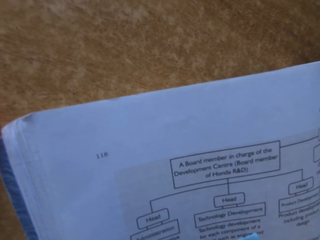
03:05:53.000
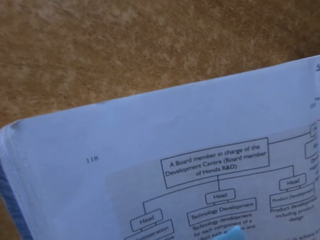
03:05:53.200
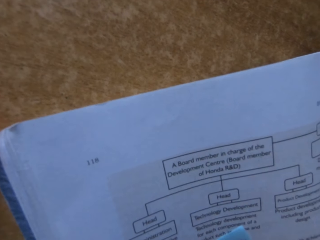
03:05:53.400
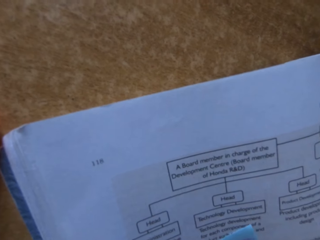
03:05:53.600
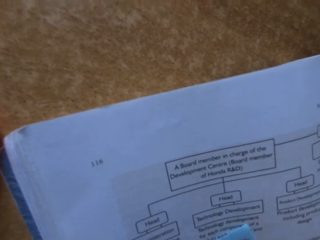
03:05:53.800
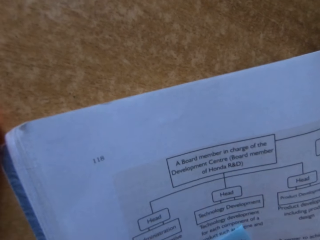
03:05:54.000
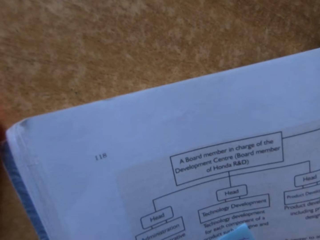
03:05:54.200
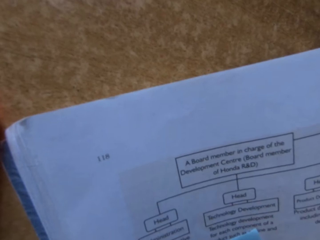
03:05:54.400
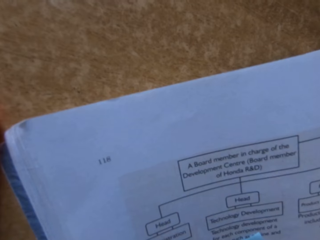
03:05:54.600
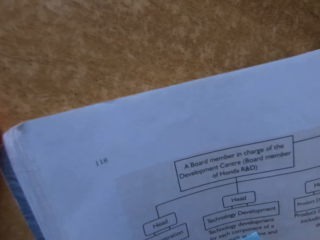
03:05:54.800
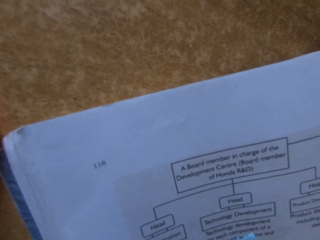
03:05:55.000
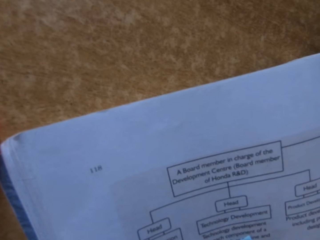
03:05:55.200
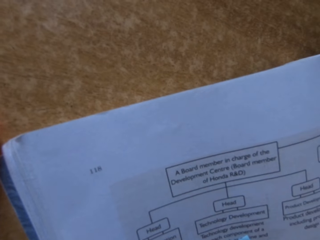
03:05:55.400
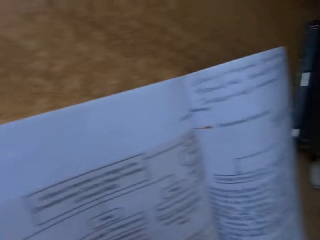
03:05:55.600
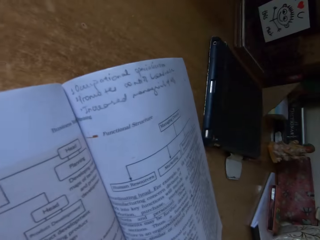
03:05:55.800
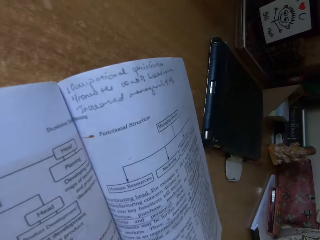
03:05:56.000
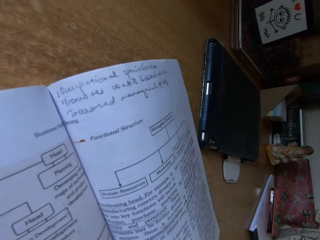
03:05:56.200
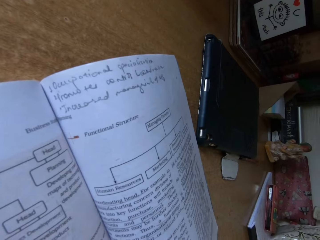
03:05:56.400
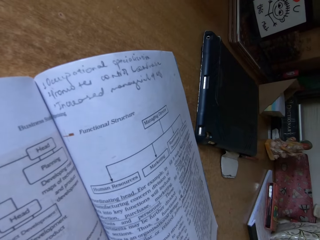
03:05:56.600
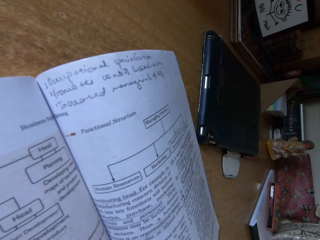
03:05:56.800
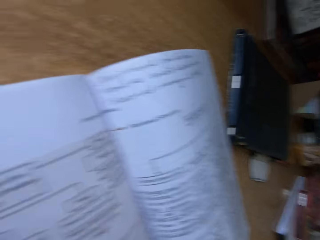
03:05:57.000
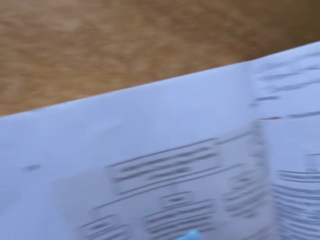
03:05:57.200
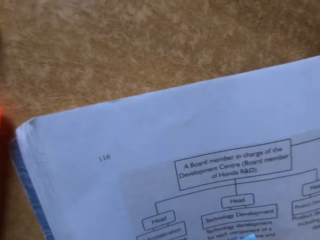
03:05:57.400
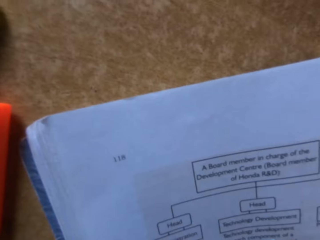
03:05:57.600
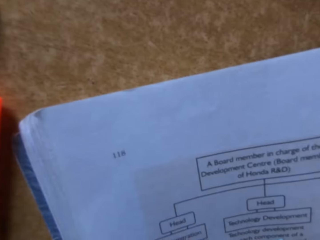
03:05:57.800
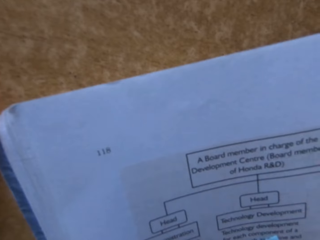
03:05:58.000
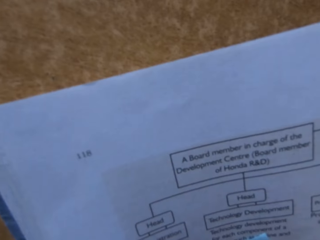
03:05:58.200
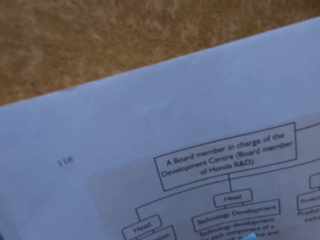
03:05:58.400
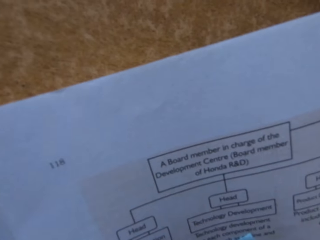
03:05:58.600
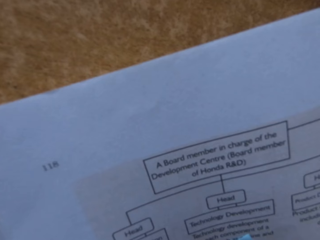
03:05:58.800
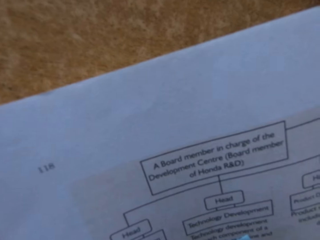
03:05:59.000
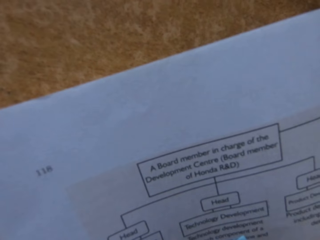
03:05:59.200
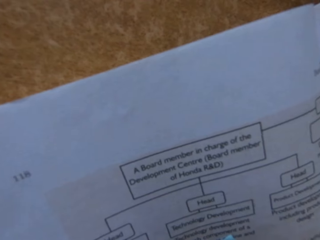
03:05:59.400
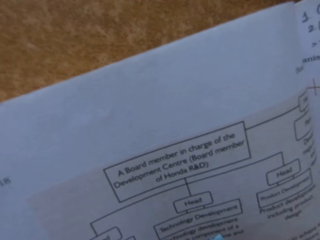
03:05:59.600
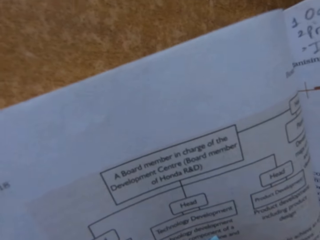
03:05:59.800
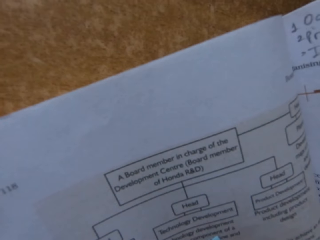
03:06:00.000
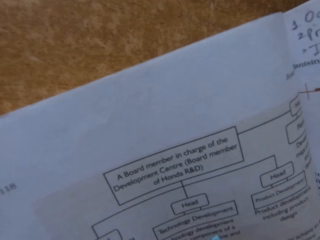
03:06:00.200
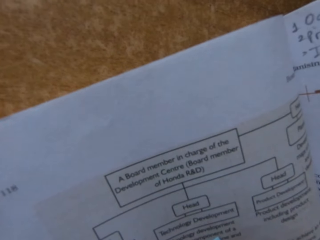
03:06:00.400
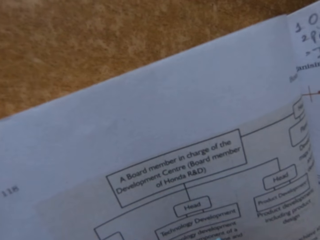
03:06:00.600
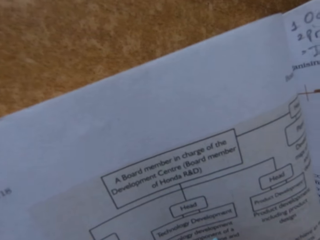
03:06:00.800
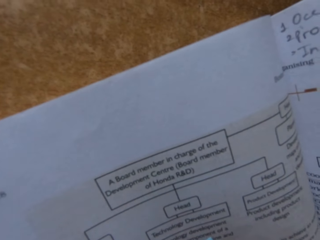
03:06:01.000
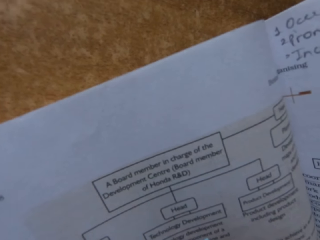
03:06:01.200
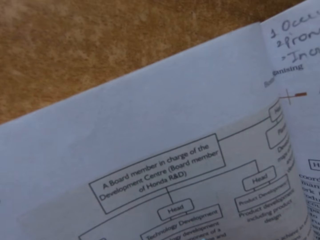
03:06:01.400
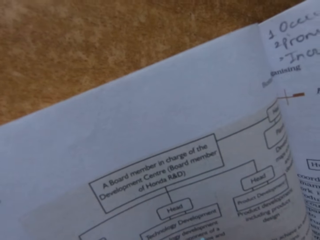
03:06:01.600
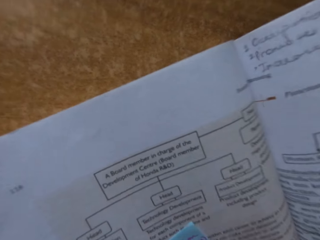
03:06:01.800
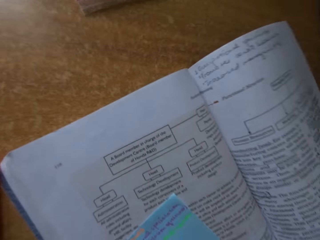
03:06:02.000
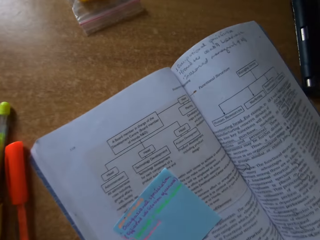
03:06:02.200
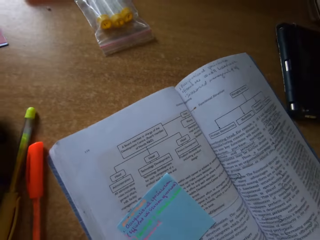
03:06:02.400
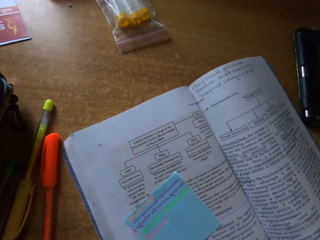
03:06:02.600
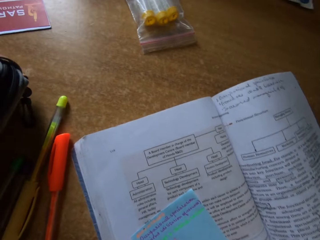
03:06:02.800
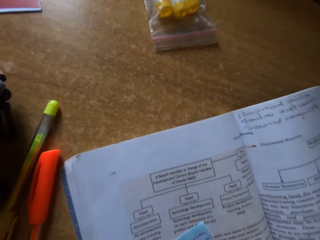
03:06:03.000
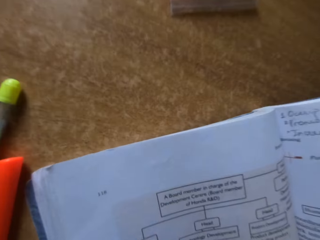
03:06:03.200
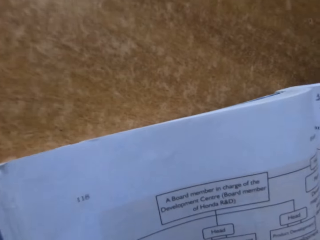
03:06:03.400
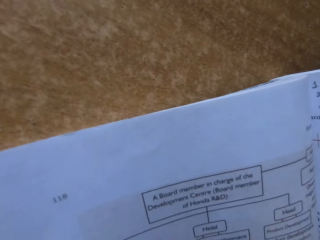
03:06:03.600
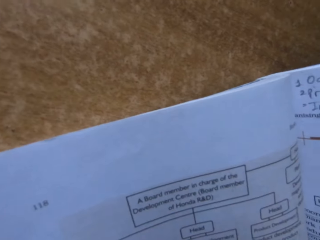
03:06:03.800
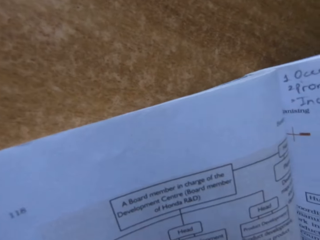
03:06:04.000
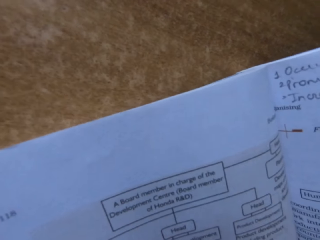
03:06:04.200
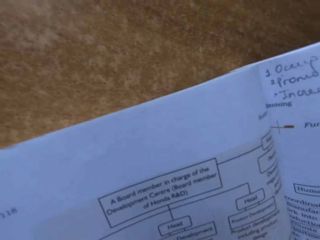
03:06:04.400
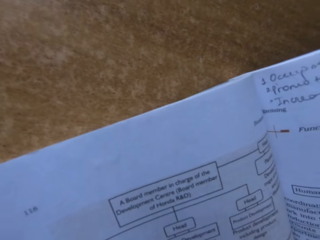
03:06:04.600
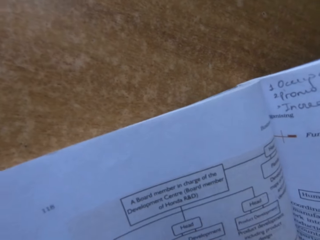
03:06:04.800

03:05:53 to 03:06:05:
The camera wearer looks around. They write on the paper.

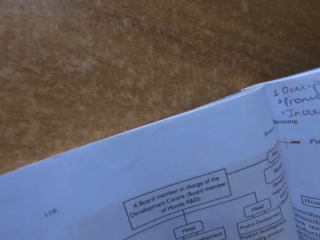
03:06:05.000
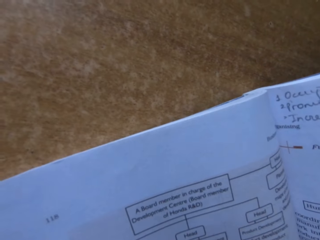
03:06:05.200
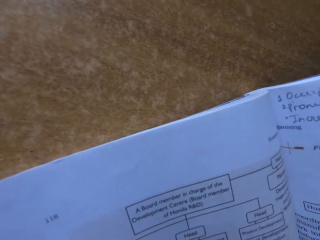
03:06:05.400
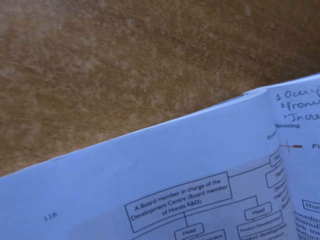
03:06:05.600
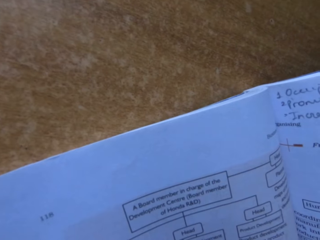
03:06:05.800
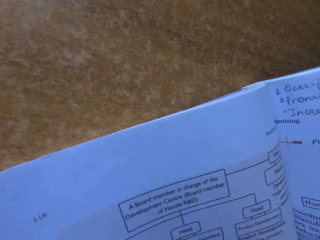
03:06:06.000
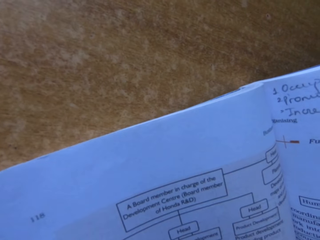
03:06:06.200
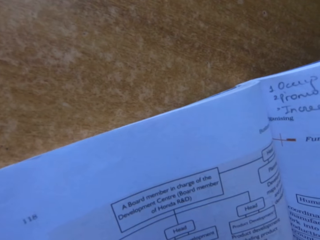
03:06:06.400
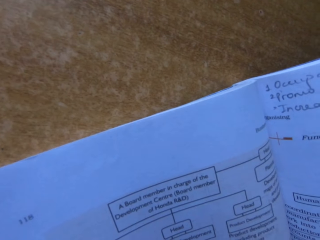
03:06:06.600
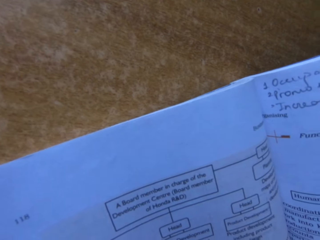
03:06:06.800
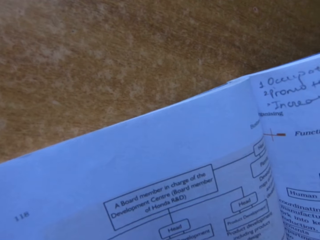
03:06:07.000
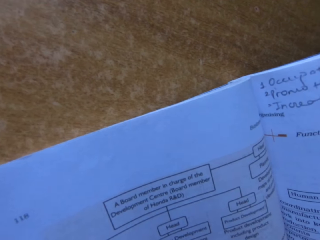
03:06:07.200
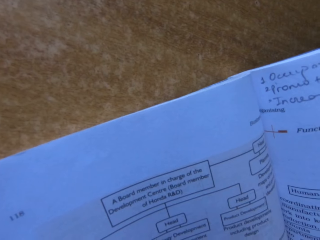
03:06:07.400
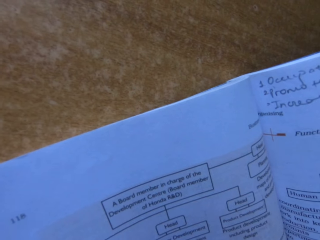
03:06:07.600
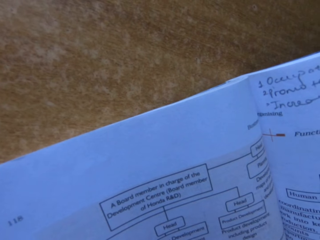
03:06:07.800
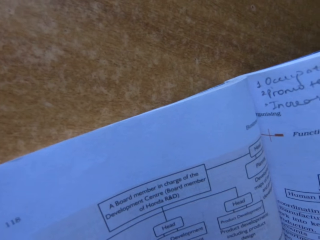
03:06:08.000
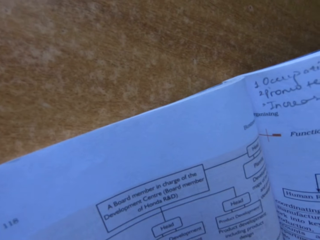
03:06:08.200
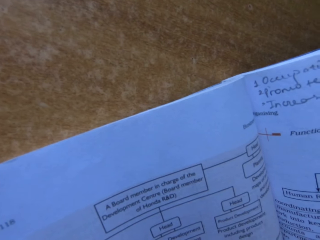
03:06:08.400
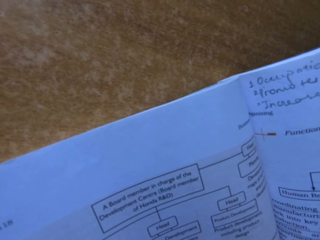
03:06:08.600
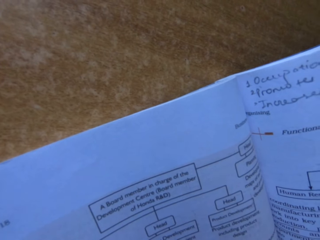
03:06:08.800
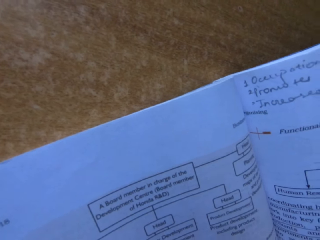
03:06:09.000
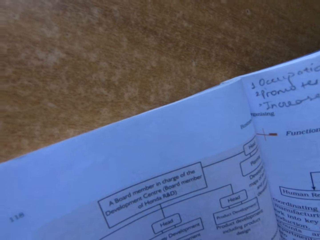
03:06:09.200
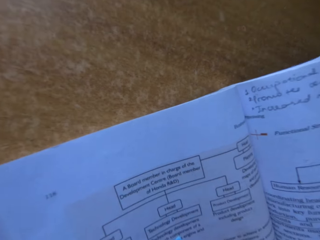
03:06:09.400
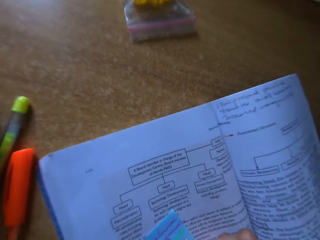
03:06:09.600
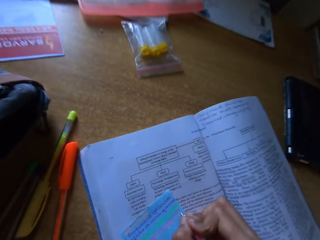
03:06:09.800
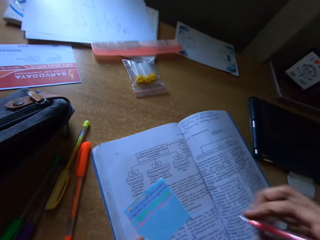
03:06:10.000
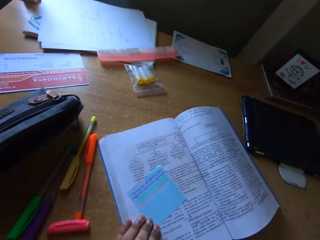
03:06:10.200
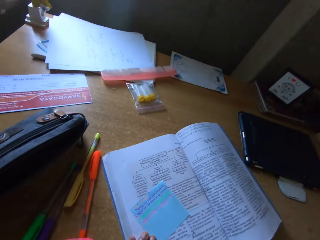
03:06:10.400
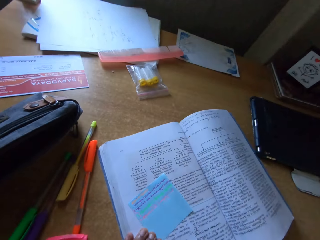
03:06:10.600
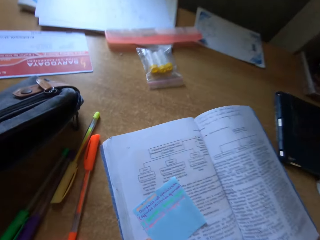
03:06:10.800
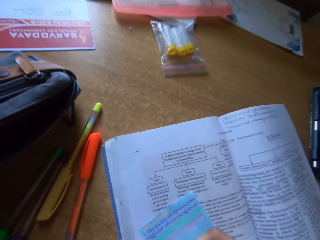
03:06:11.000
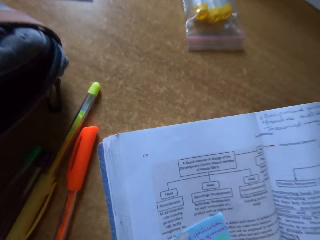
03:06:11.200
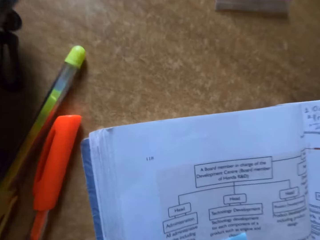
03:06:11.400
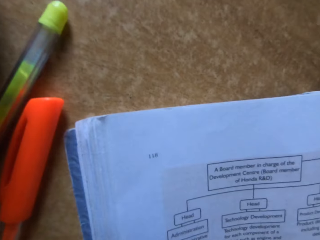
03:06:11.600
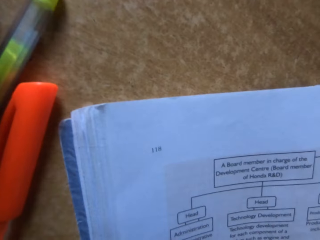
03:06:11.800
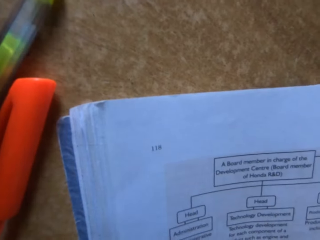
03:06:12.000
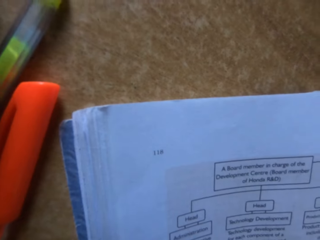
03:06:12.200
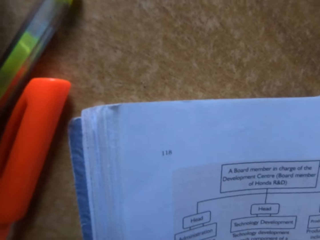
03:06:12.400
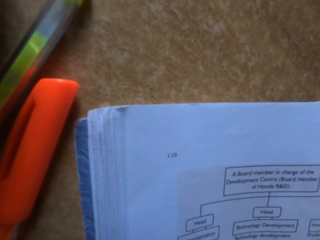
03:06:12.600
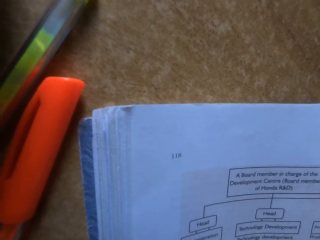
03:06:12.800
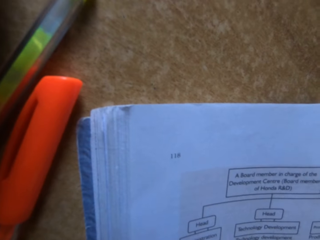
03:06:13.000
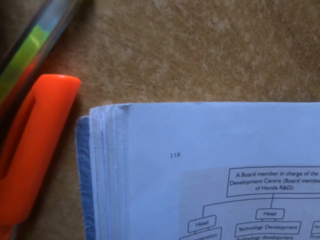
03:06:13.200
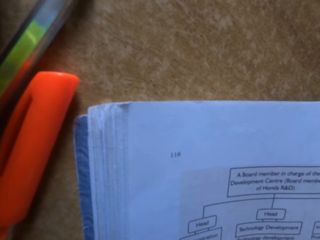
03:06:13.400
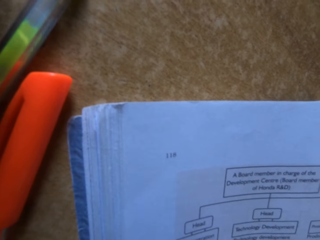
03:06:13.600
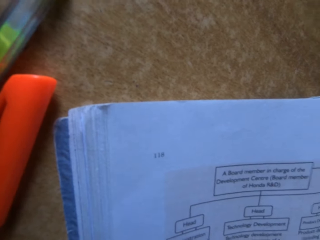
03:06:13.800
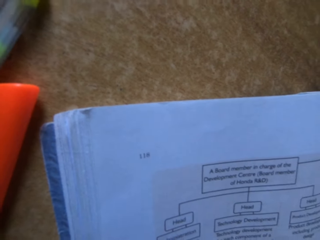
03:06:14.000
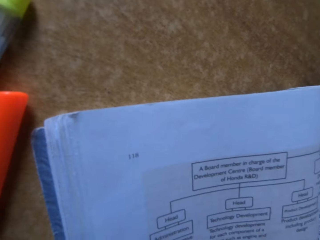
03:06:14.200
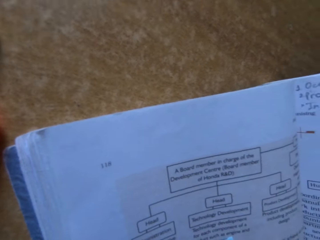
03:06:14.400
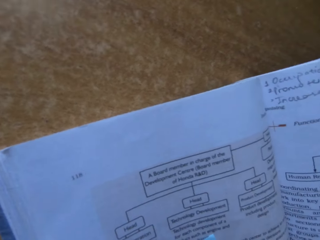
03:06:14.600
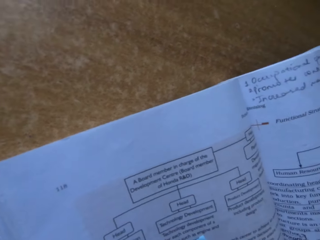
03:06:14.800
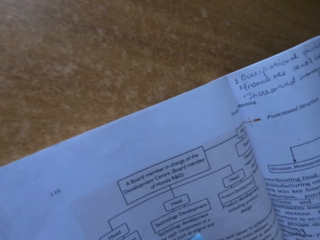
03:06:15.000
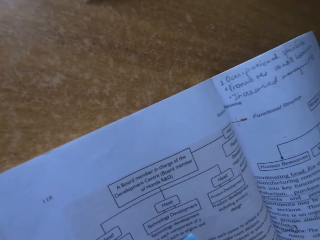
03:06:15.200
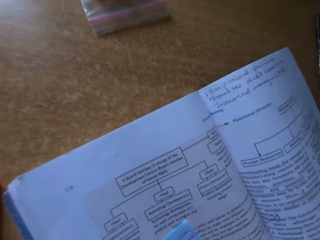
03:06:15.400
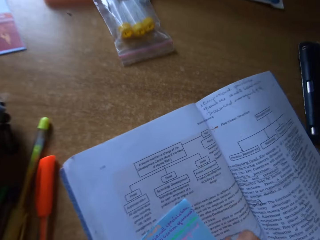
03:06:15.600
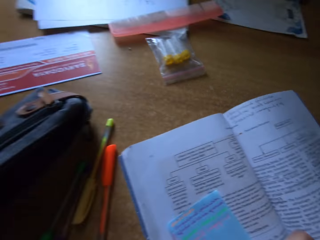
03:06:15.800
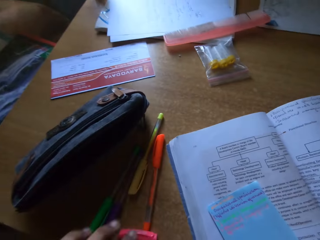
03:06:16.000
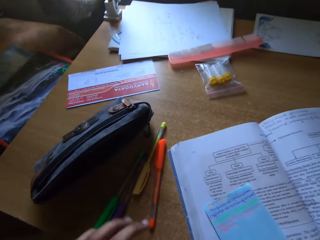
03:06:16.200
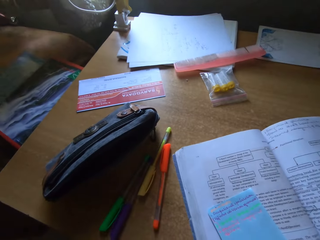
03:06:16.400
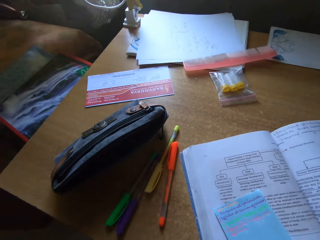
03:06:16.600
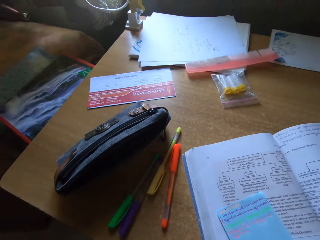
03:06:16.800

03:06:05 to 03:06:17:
The camera wearer lifts the pen. They write on the piece of paper. They read the book.
